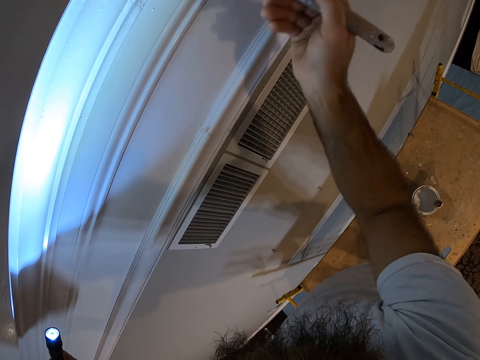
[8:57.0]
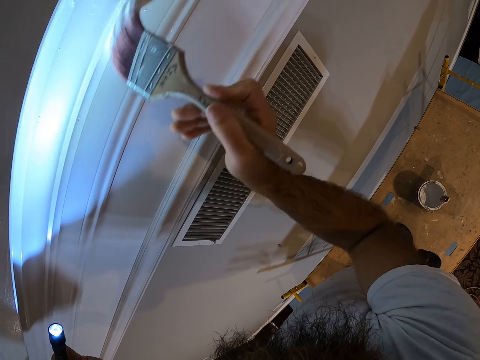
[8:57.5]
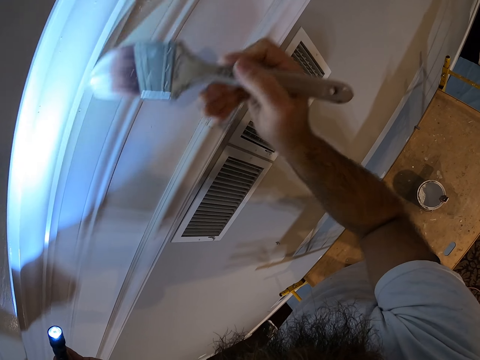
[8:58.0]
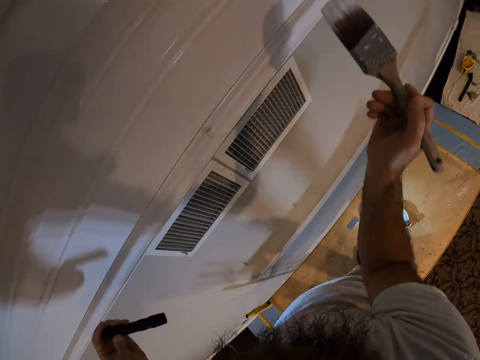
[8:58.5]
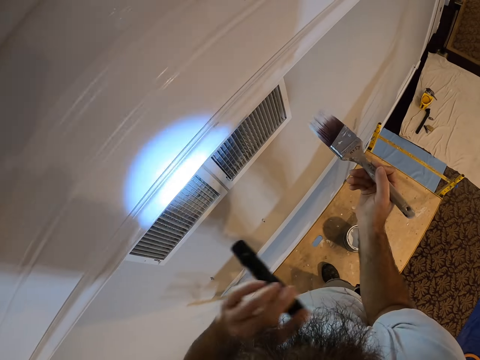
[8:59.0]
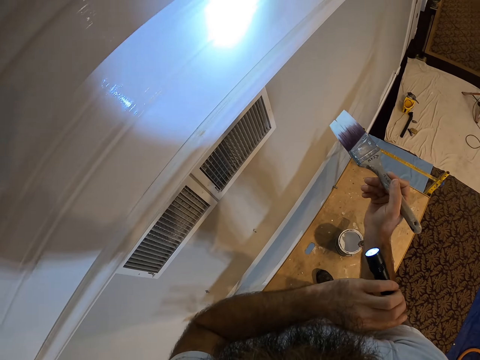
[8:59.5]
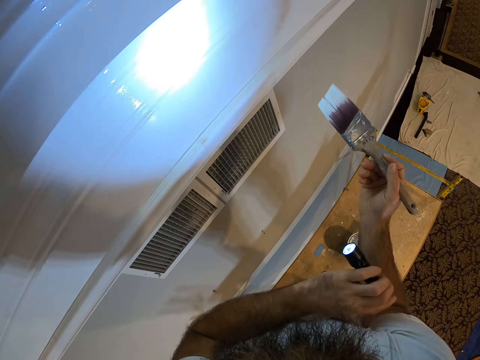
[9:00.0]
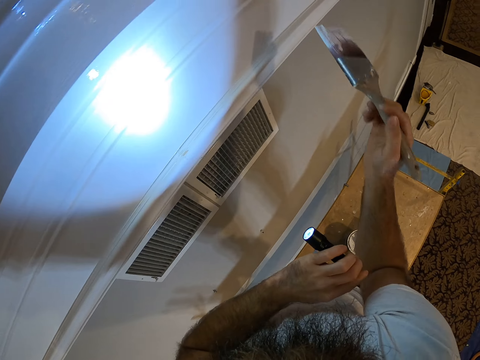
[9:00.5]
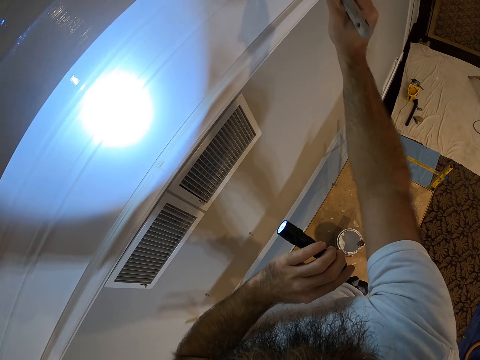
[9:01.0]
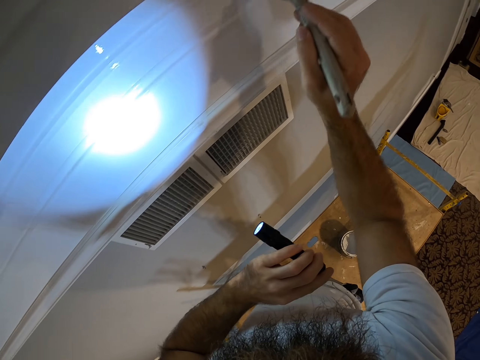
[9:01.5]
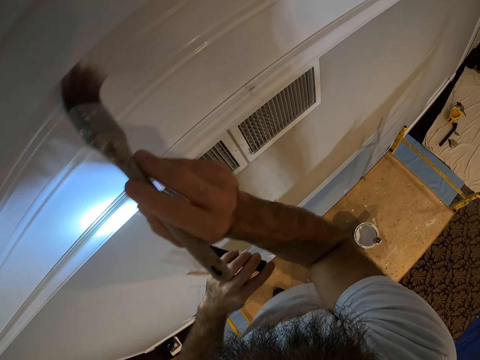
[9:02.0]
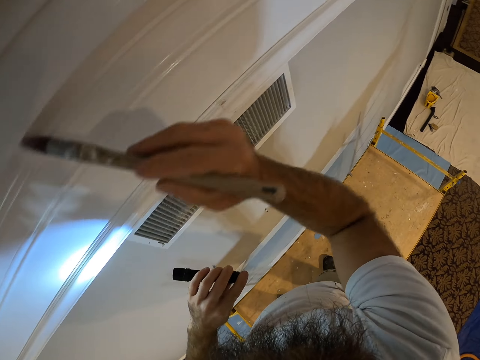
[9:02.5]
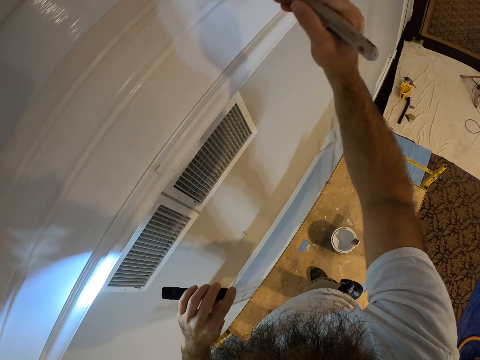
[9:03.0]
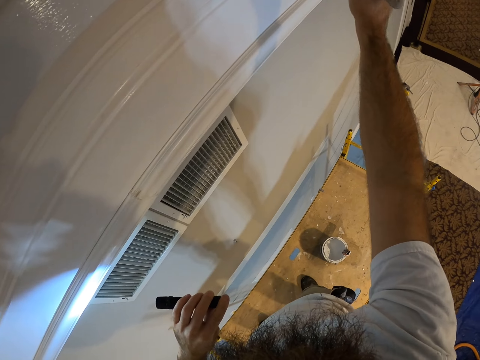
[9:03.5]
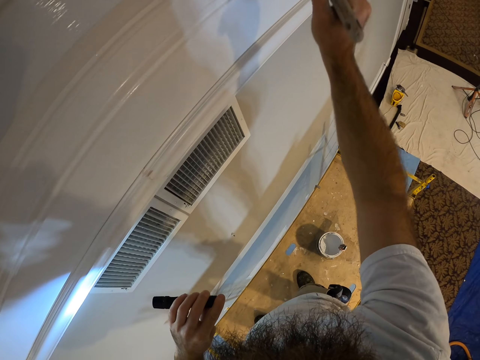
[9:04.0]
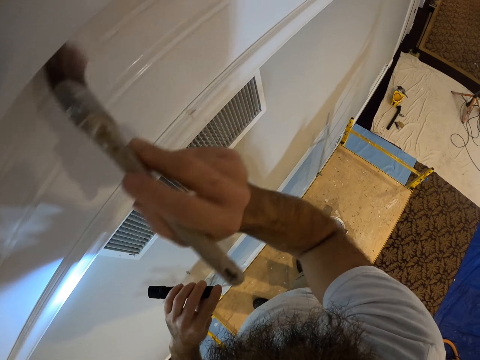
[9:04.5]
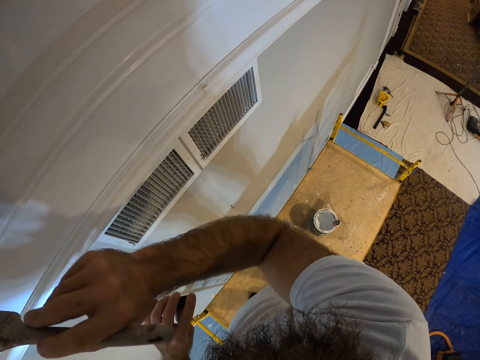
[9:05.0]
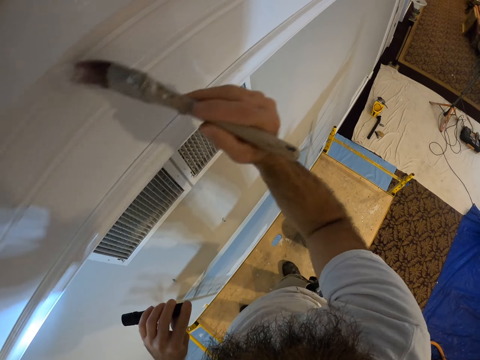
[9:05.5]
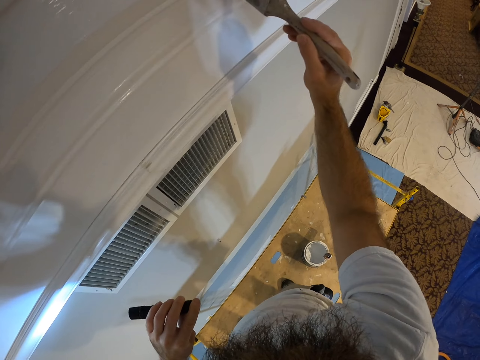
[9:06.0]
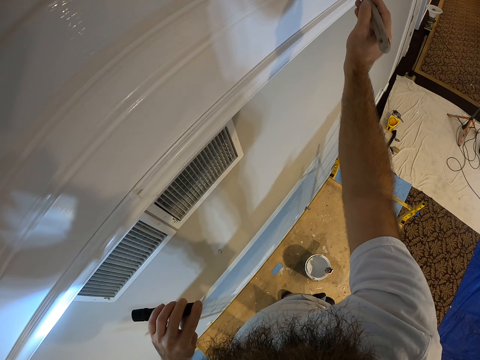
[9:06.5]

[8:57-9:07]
The camera wearer points the flash light. He paints the wall with the paintbrush in his right hand.

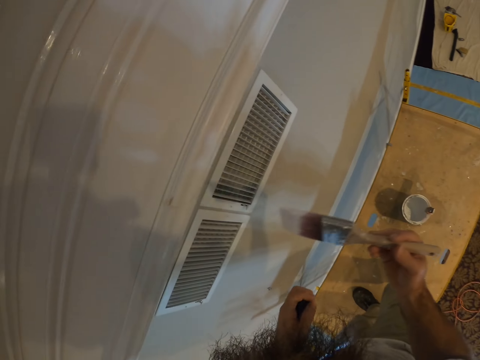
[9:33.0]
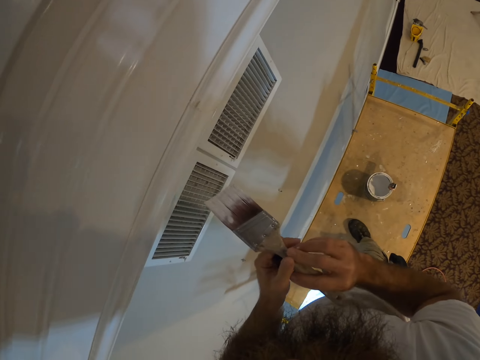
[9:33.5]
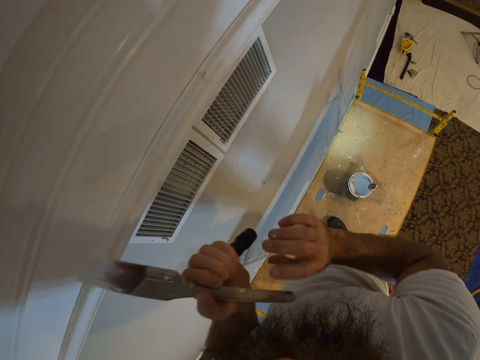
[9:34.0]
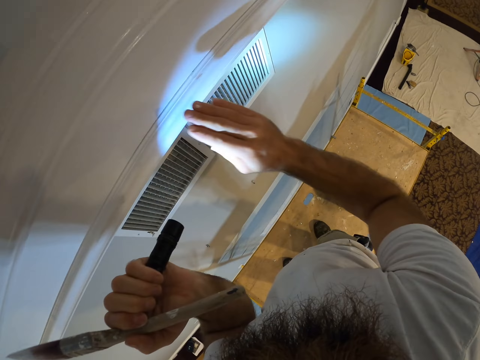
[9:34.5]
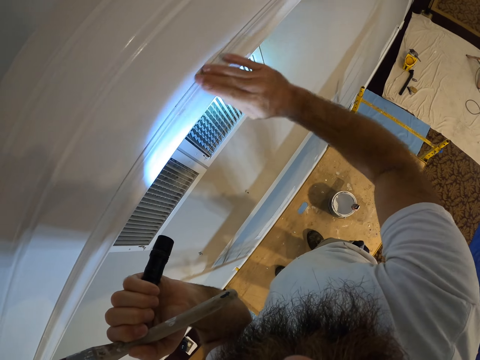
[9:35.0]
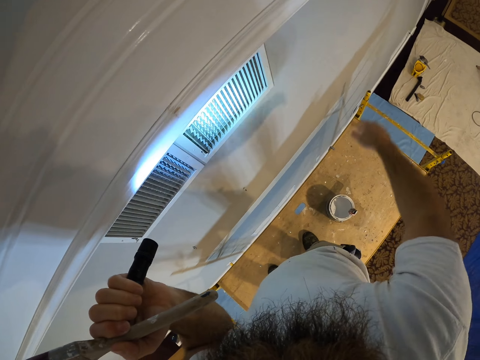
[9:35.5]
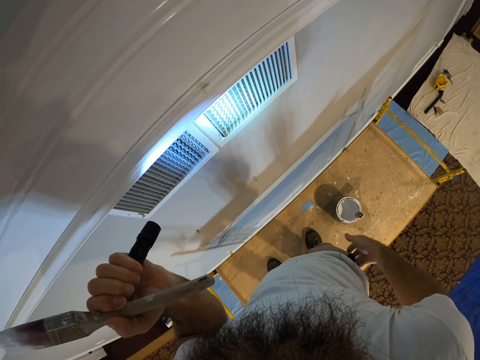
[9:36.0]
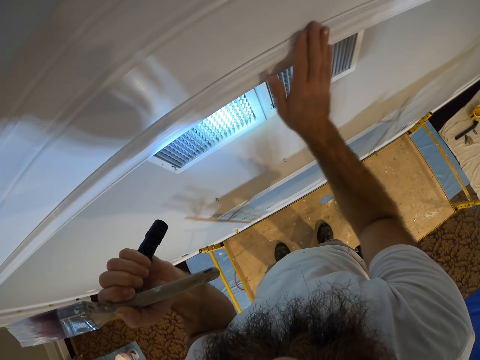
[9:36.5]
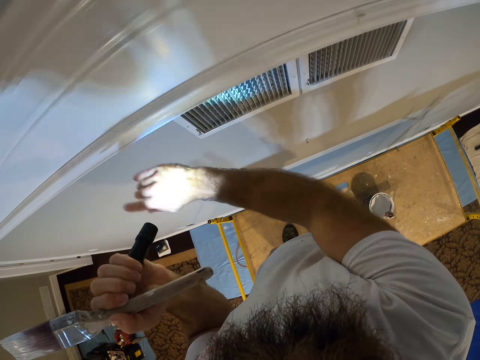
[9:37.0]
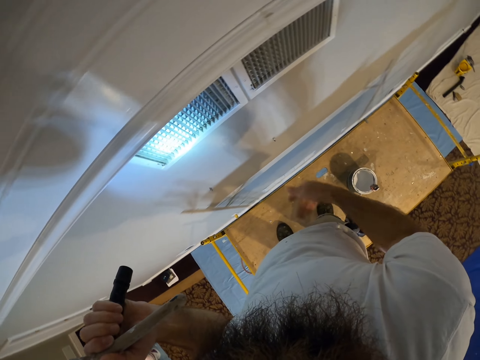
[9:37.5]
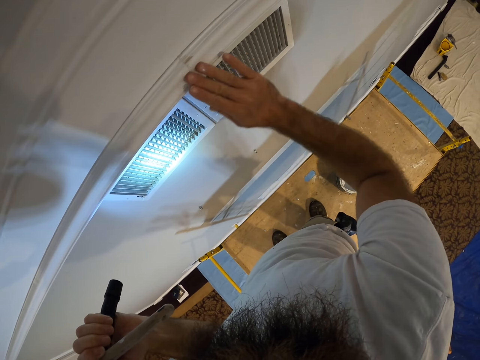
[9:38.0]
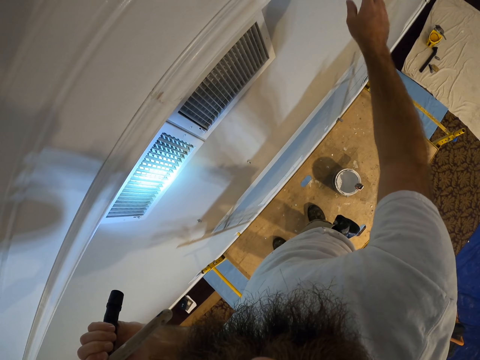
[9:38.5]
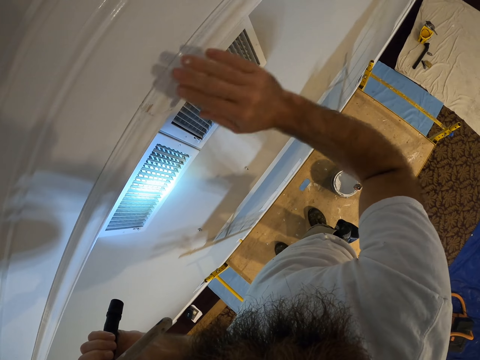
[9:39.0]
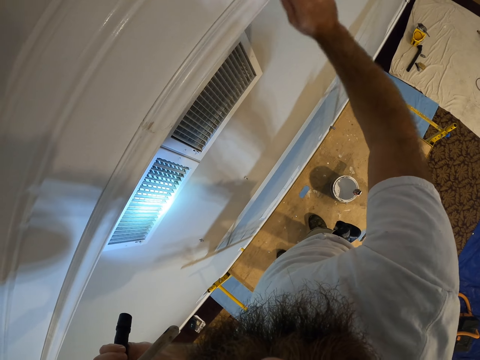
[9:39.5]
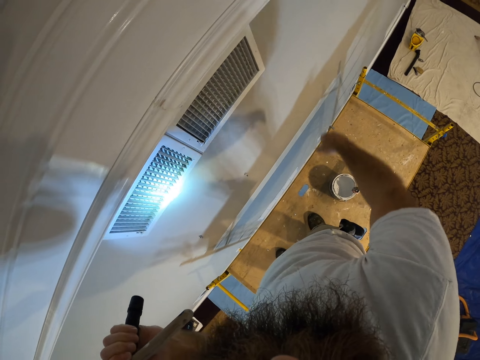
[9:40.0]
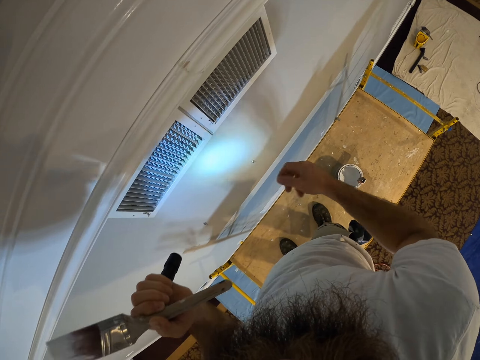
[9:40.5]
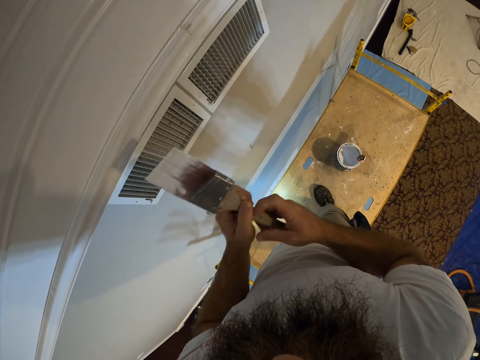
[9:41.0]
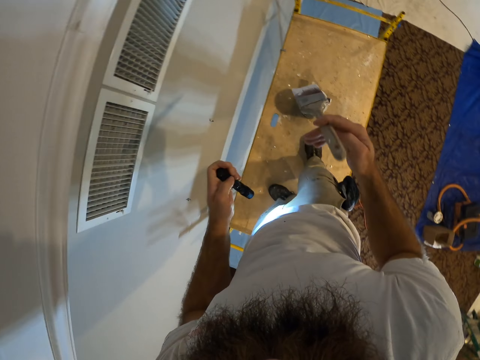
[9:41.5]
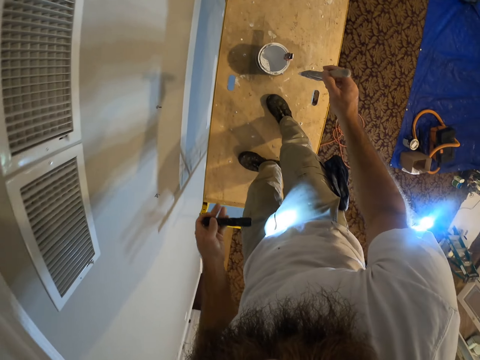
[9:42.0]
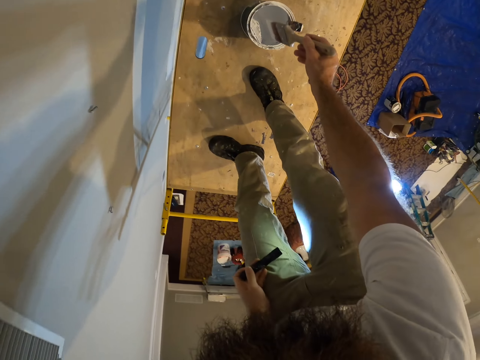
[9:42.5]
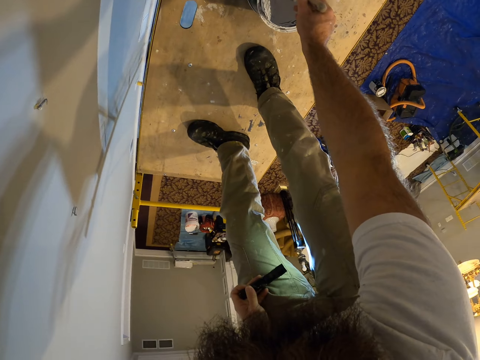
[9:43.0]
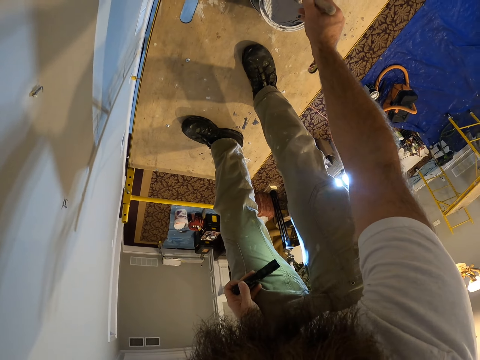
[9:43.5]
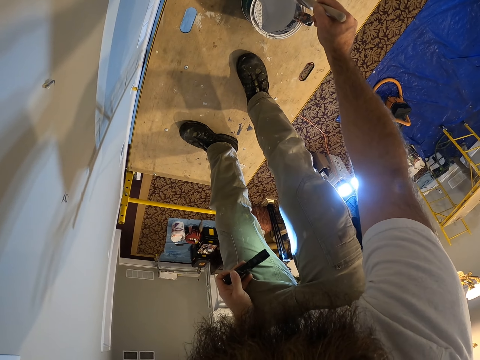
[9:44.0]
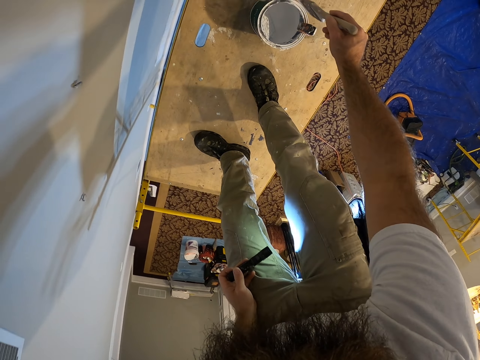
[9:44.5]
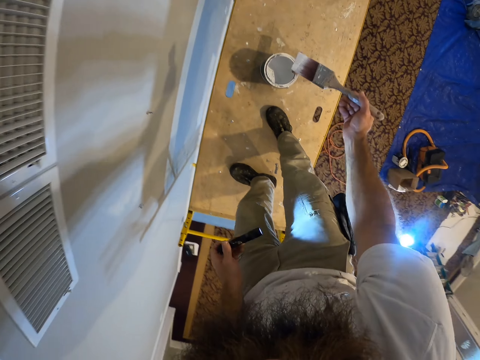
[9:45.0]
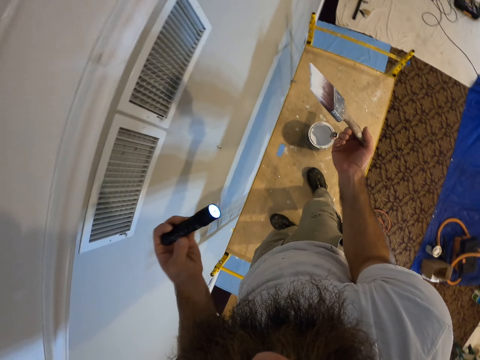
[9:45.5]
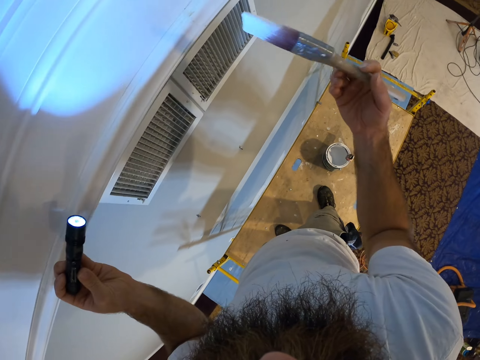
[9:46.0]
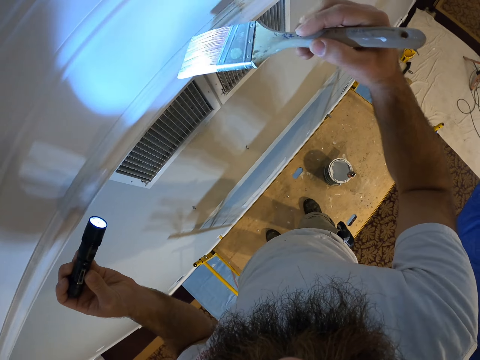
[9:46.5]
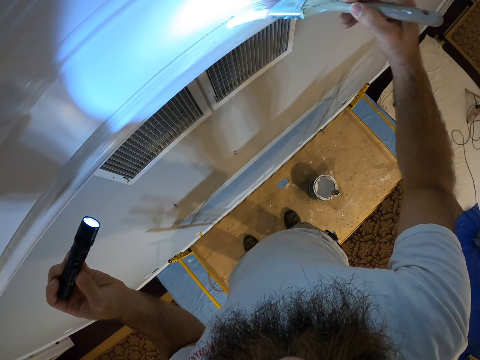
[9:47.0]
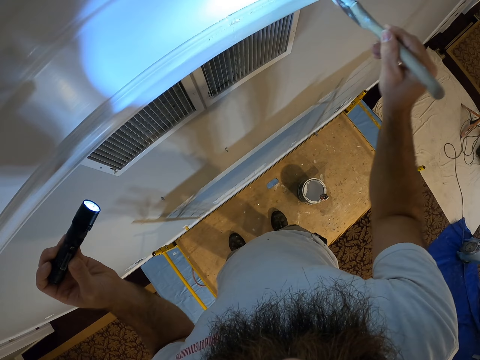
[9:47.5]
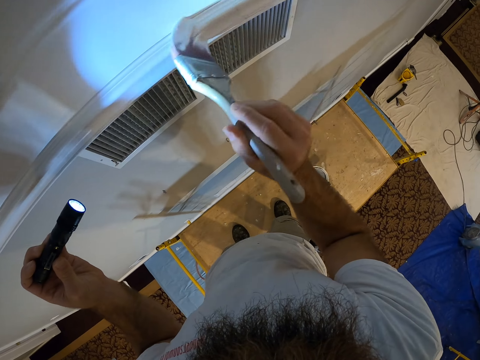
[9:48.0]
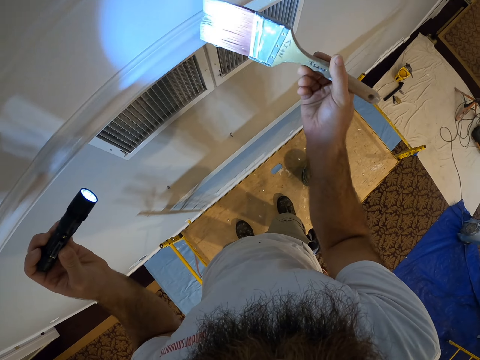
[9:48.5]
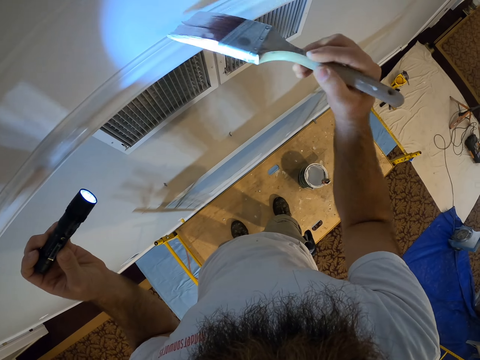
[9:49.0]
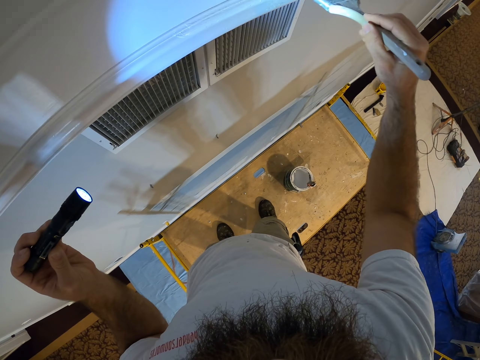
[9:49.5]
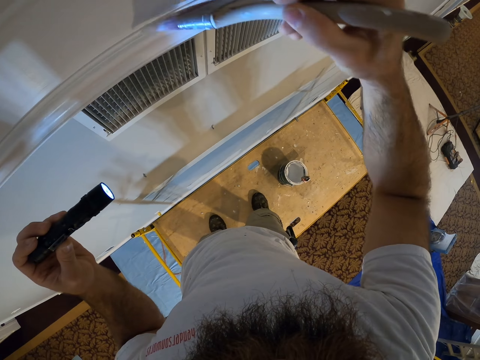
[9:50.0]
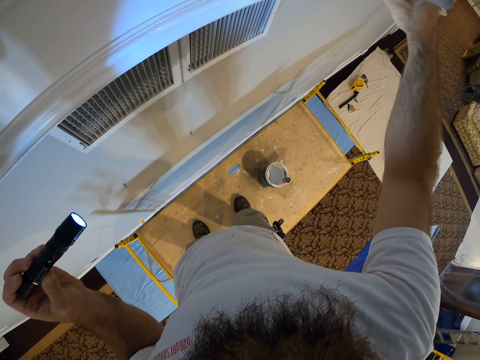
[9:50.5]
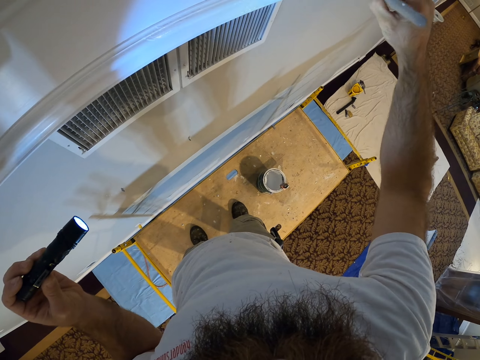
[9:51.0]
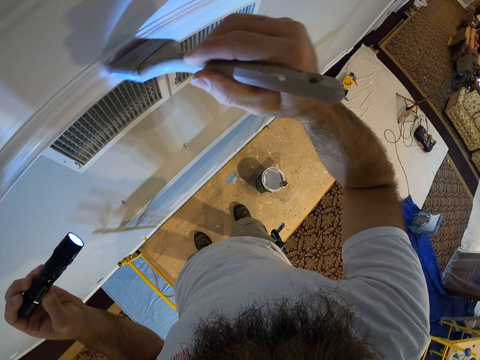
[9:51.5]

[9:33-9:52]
The camera wearer touches the wet paint with the fingers of his right hand. He dips the paintbrush in the paint bucket with his right hand. He paints the wall or cupboard with the paintbrush in his right hand. He holds a torch.
